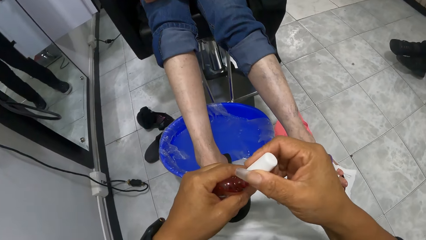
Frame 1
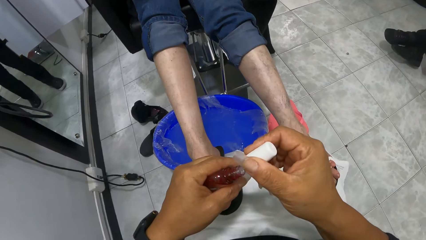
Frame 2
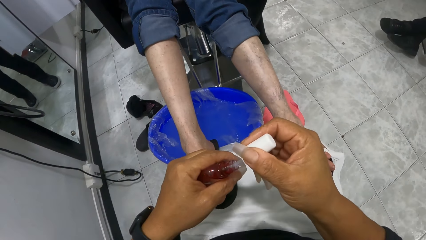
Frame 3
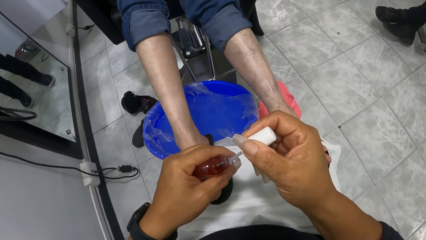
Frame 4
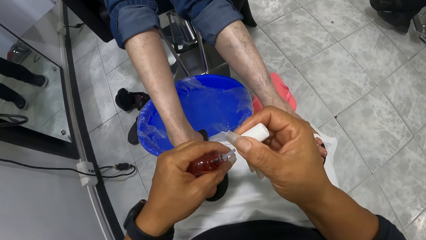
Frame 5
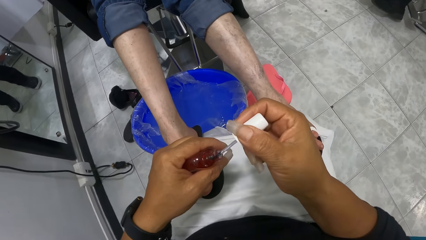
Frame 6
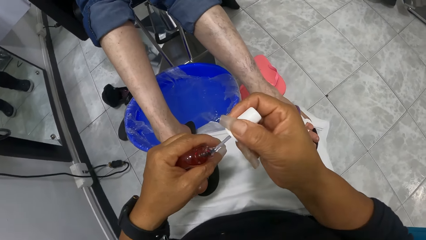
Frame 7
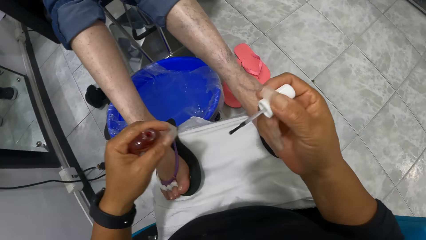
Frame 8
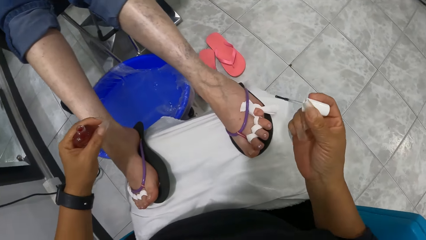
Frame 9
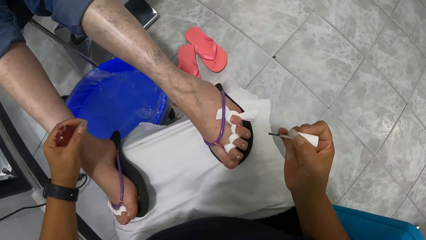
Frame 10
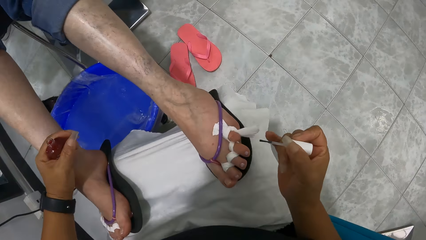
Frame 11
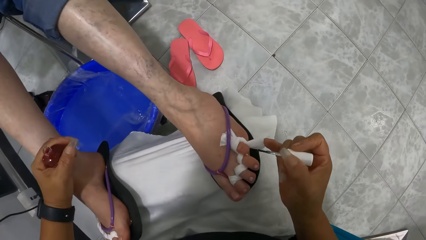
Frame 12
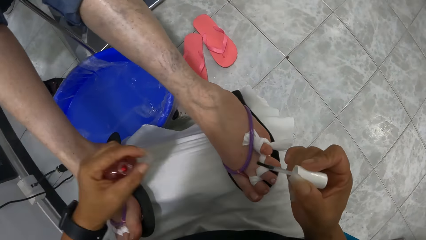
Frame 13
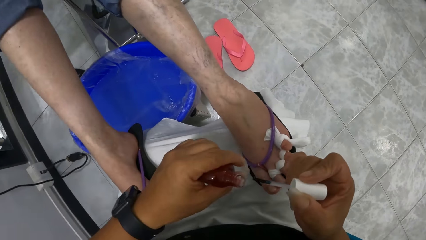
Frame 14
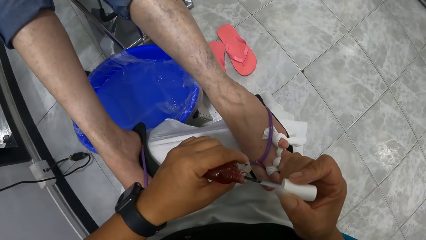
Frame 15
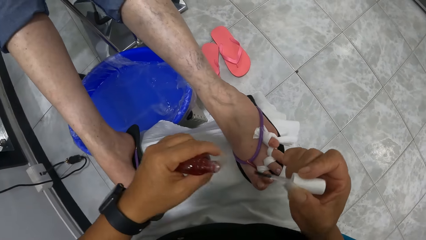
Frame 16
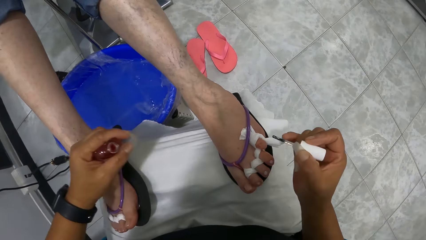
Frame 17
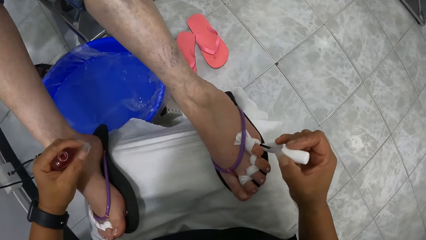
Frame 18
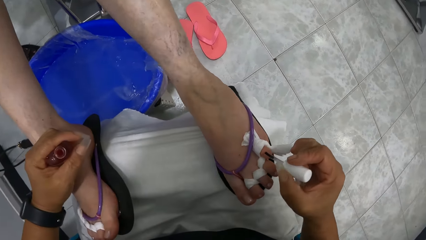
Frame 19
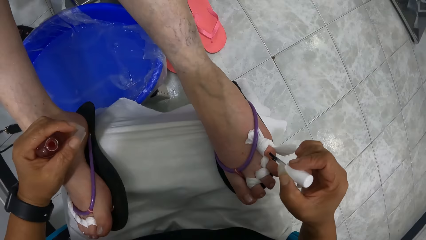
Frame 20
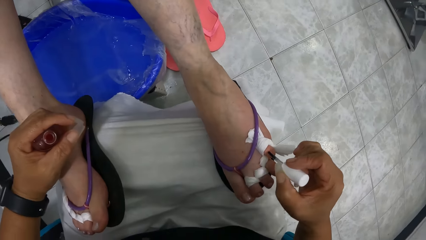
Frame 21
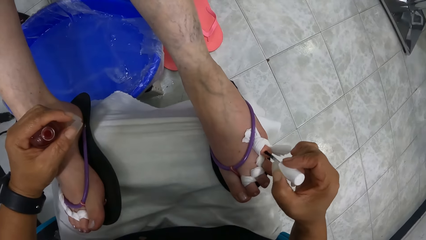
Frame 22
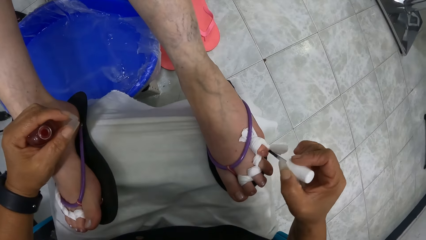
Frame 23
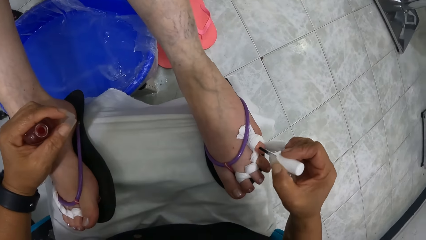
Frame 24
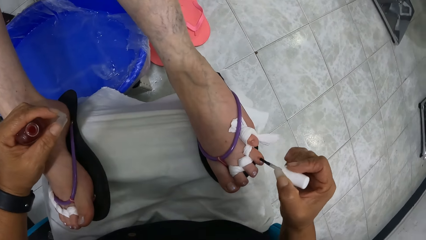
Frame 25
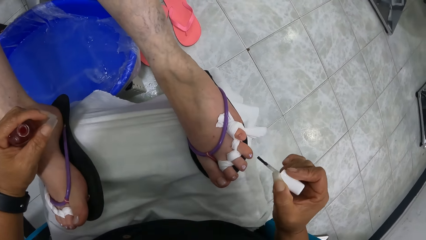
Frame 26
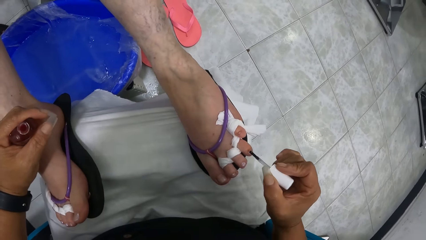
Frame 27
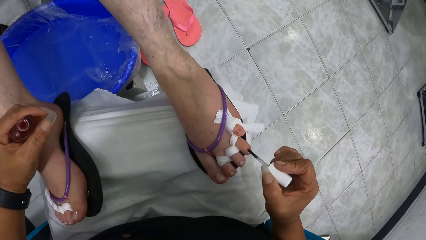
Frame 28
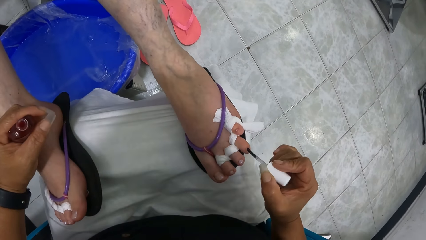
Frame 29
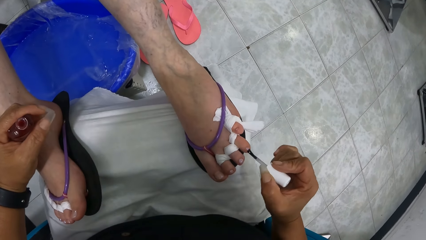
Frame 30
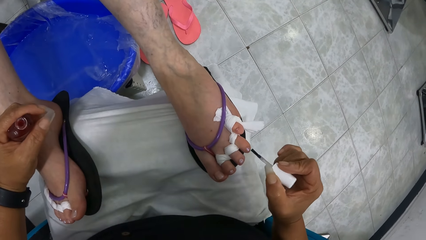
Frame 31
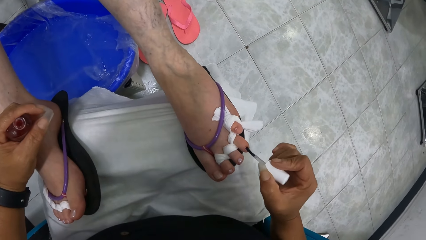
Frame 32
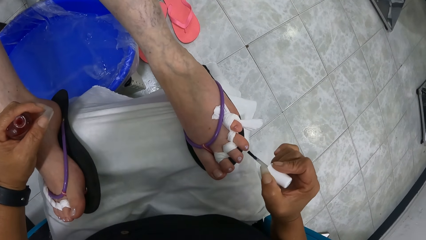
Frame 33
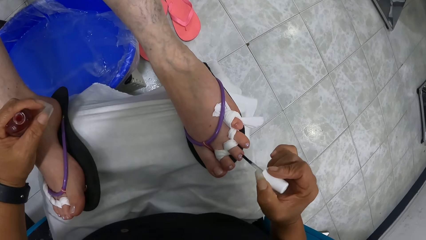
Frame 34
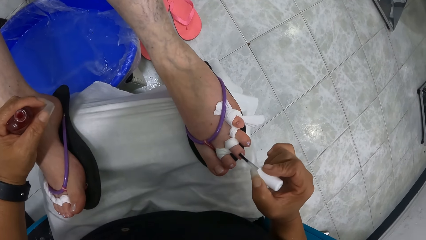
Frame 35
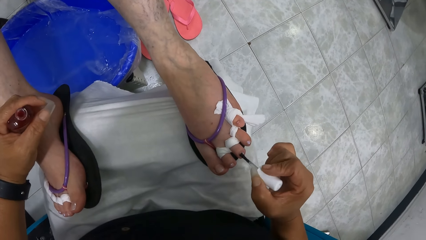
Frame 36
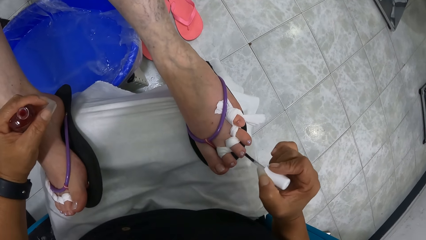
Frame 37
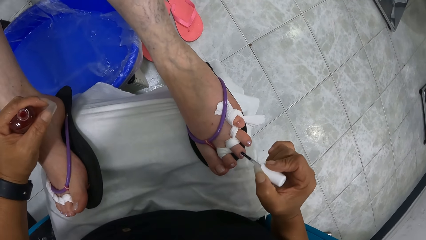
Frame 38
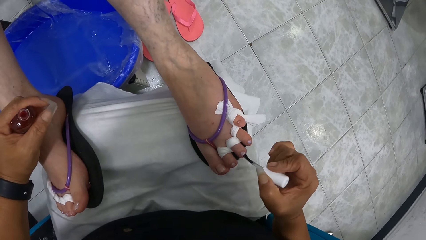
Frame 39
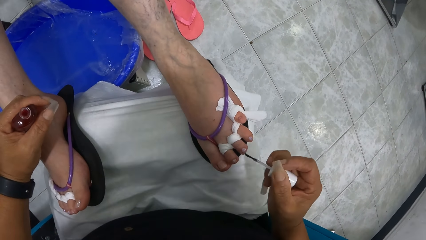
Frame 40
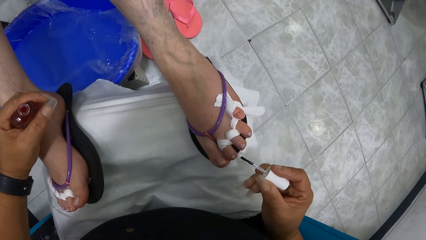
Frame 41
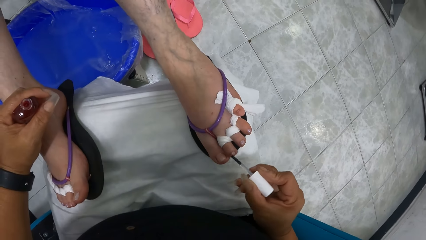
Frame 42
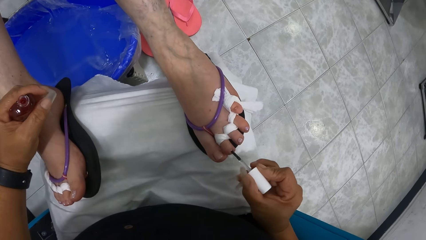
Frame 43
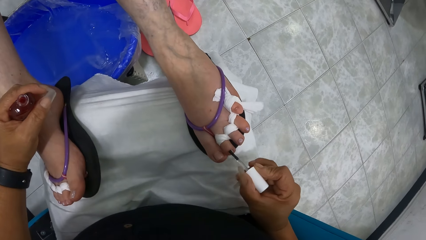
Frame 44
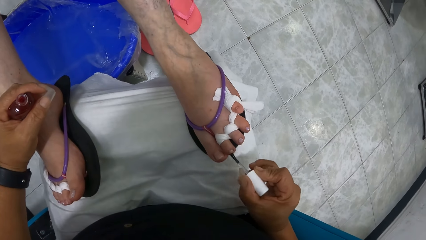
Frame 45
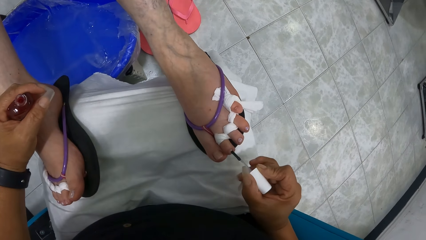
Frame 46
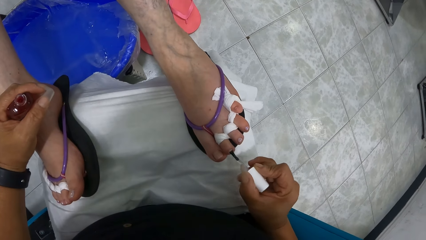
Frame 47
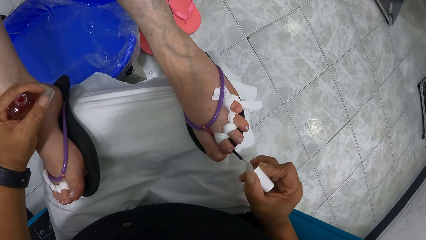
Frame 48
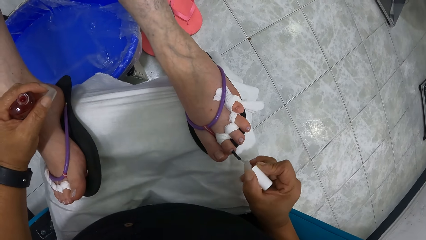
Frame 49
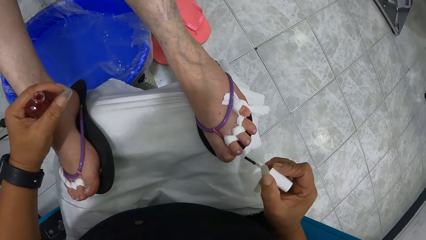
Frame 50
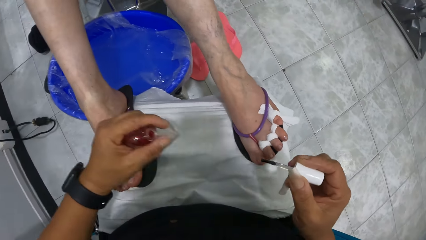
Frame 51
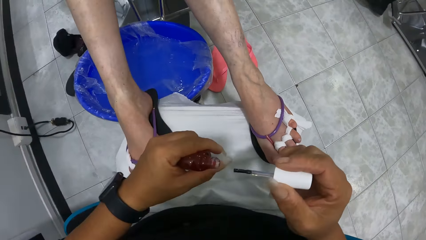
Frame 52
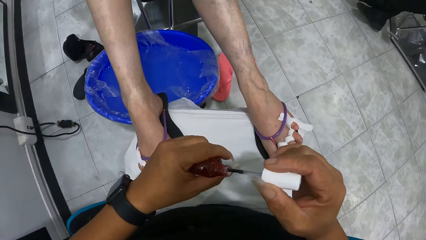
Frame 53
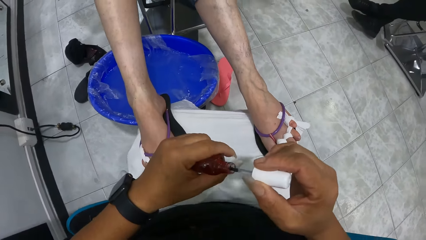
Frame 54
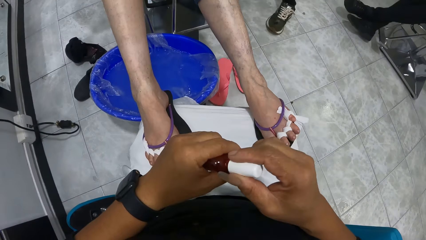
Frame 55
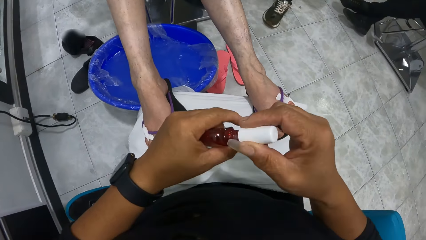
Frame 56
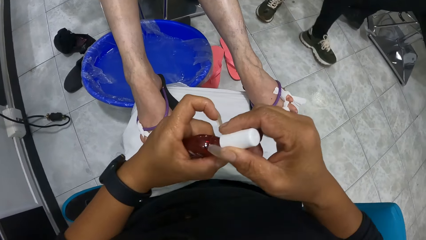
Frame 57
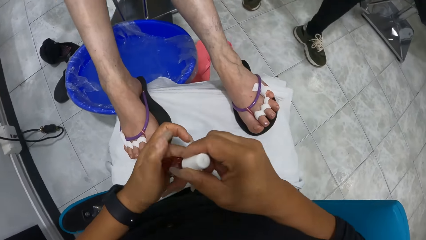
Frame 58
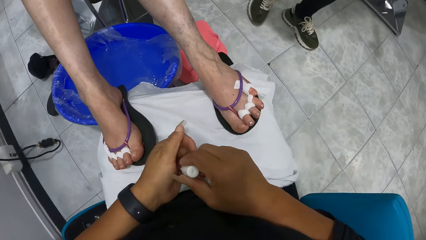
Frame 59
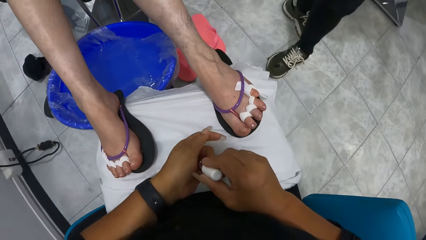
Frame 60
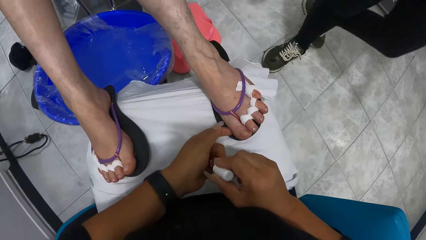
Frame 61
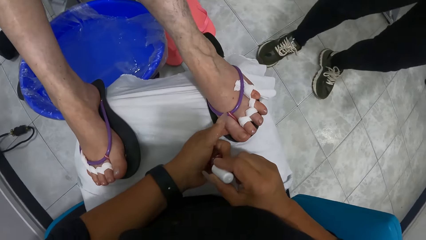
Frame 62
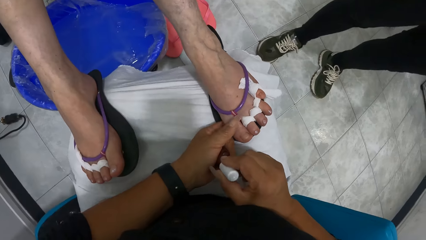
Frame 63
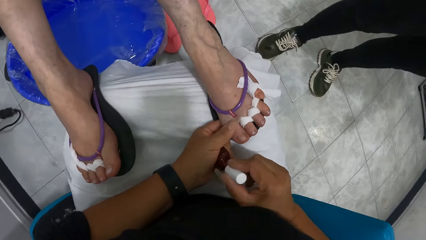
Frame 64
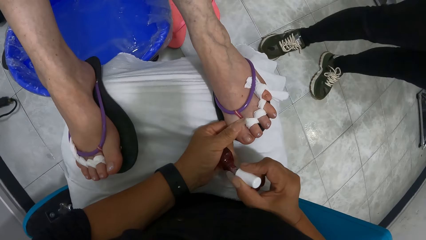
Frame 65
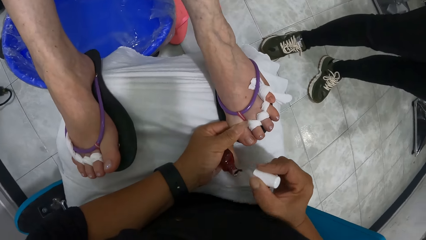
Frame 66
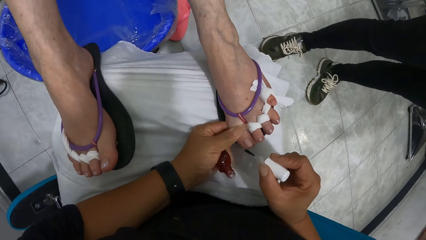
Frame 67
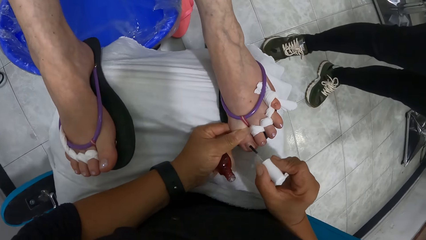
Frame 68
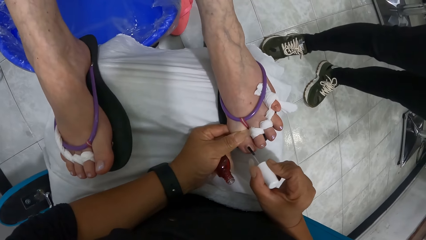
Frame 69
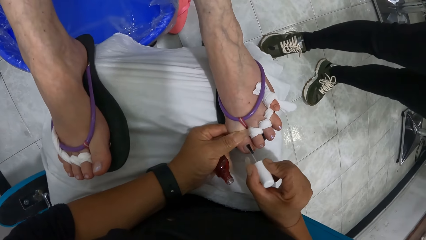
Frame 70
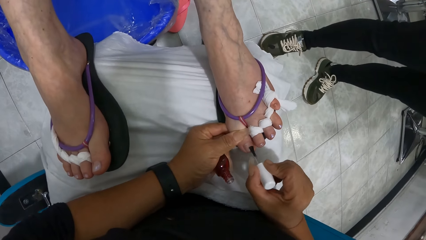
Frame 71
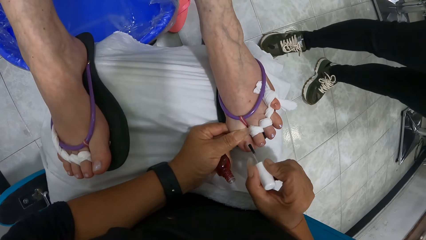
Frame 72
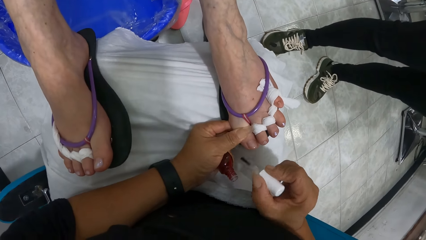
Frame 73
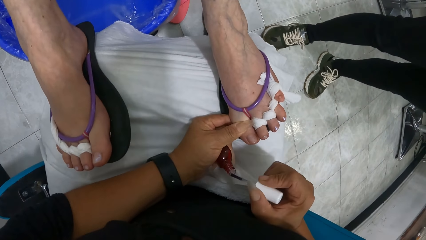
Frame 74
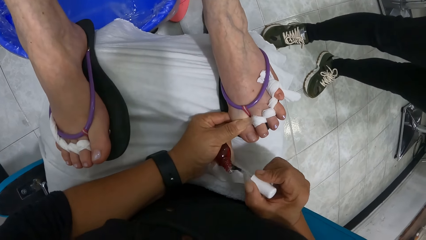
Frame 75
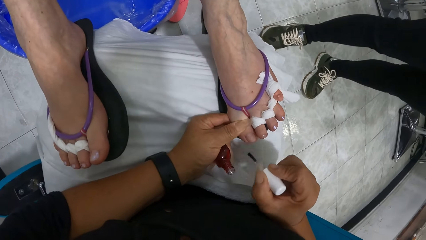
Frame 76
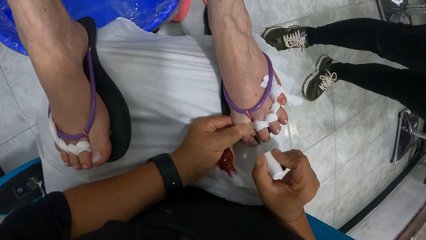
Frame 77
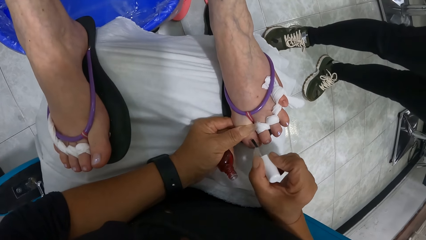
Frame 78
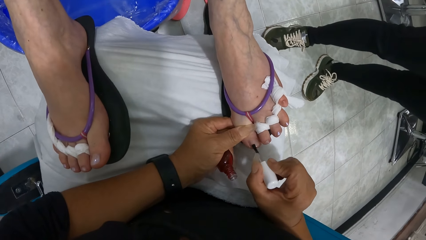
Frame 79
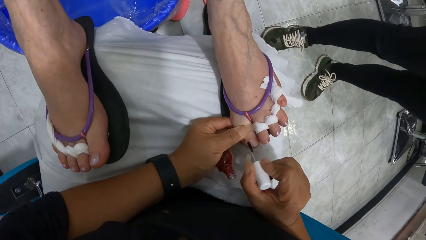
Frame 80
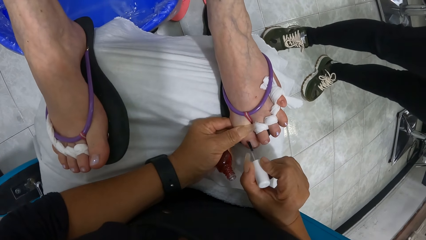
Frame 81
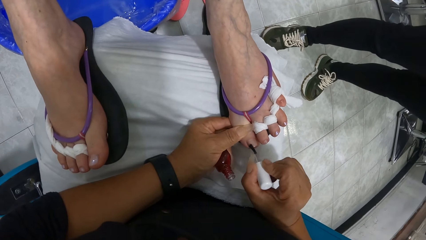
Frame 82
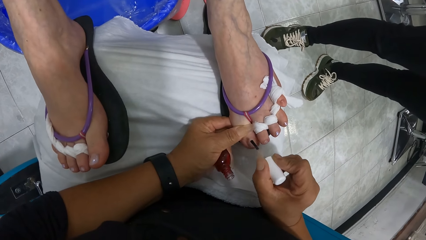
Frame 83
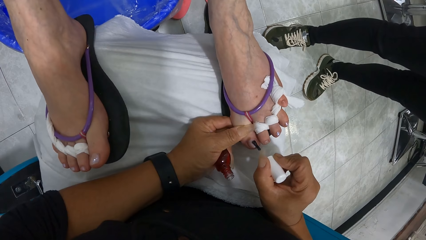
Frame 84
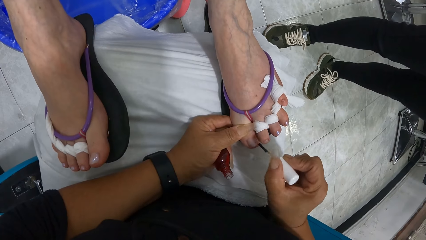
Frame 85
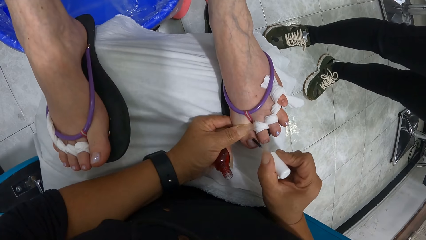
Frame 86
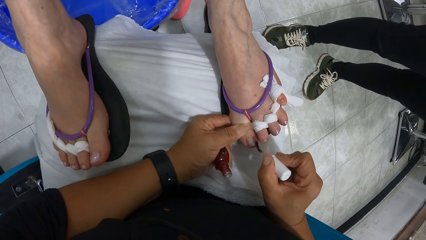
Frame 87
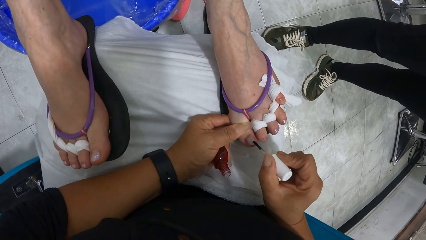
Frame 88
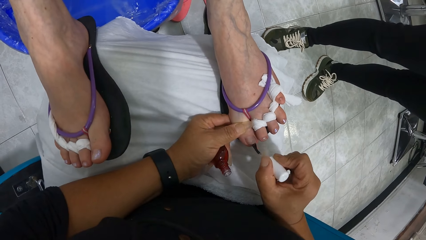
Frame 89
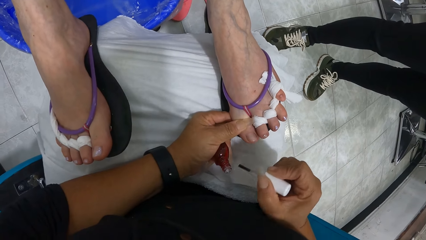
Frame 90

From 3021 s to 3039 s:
The camera wearer dabs the nail brush in her right hand on the tip of the nail polish bottle in her left hand. She paints the woman's left toe nails with the nail brush in her right hand. She dips the nail brush in her right hand into the nail polish bottle in her left hand. She holds the woman's right toe nail with her left hand. She paints the woman's left toe nails with the nail brush in her right hand. She dabs the nail brush in her right hand on the tip of the nail polish bottle in her left hand. She paints the woman's left toe nails with the nail brush in her right hand.
